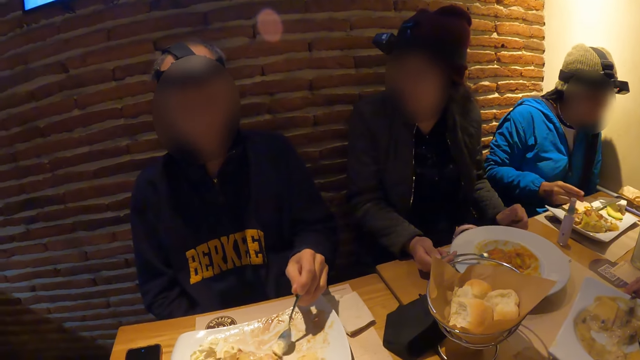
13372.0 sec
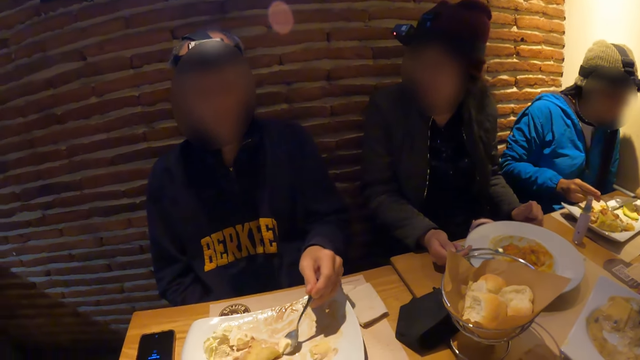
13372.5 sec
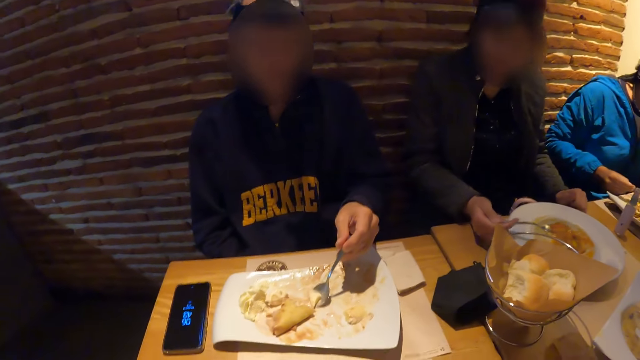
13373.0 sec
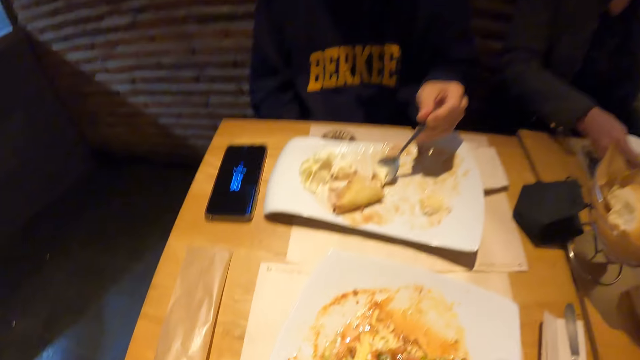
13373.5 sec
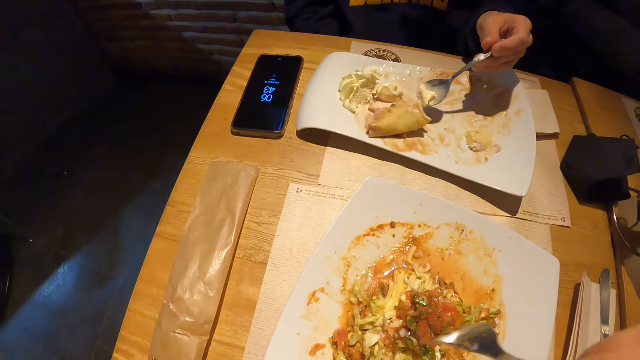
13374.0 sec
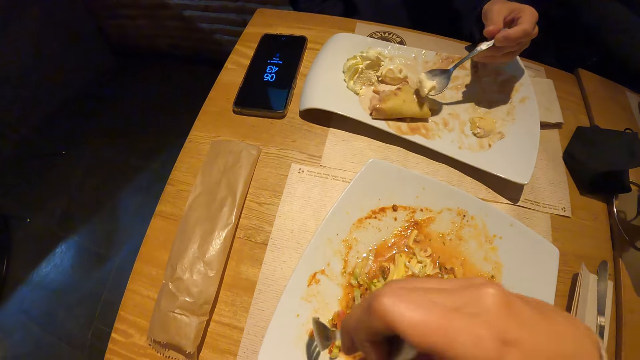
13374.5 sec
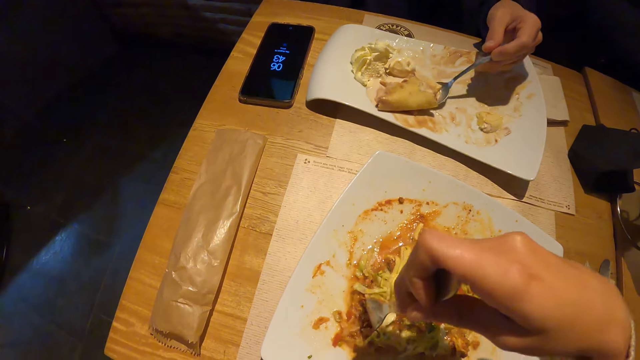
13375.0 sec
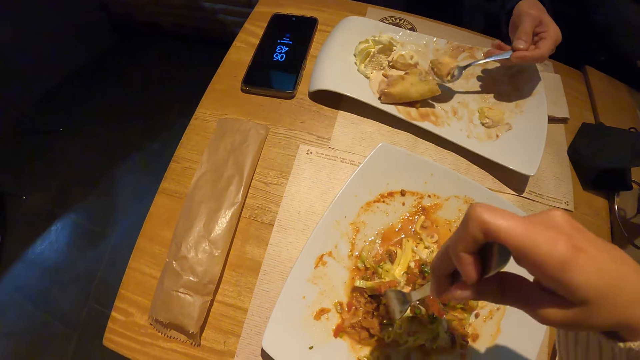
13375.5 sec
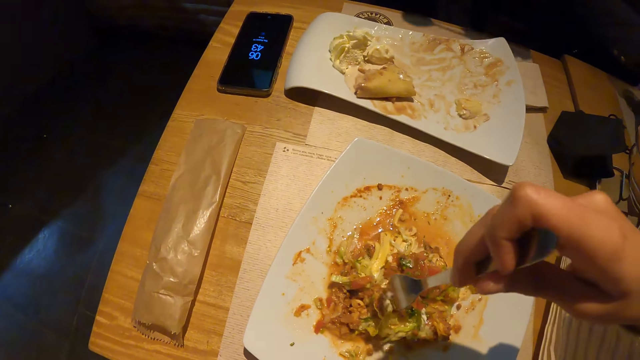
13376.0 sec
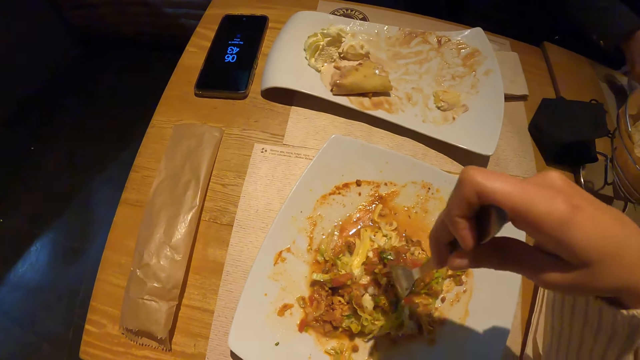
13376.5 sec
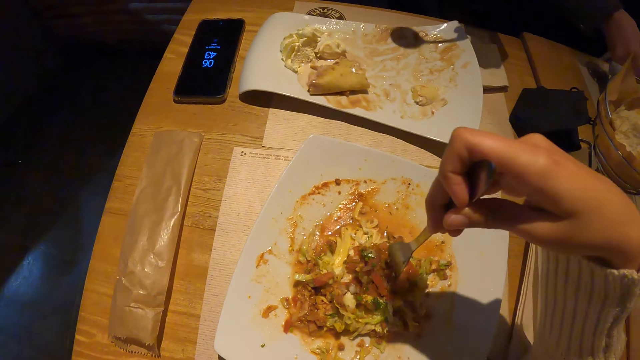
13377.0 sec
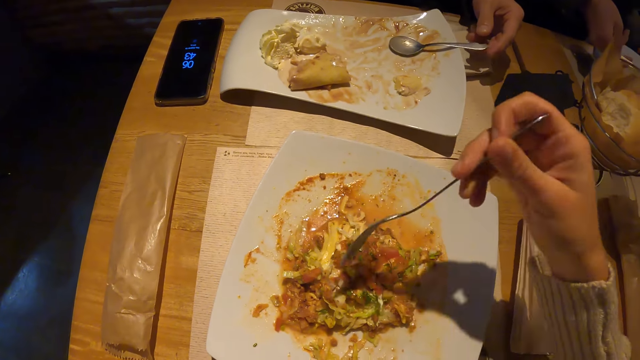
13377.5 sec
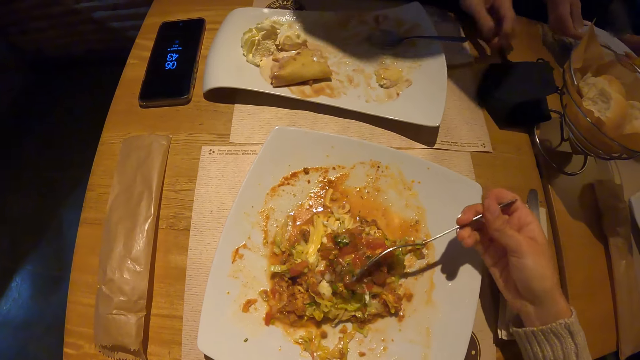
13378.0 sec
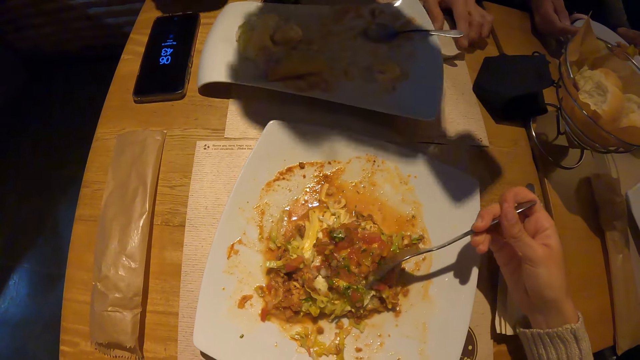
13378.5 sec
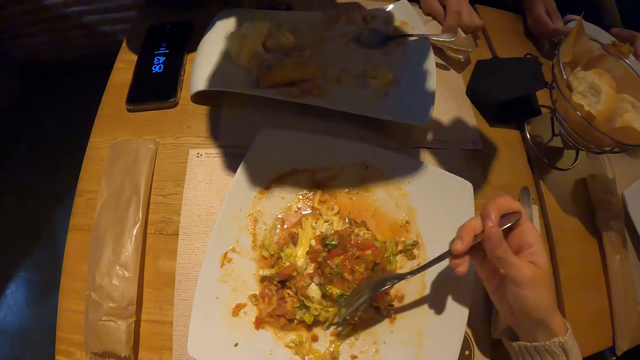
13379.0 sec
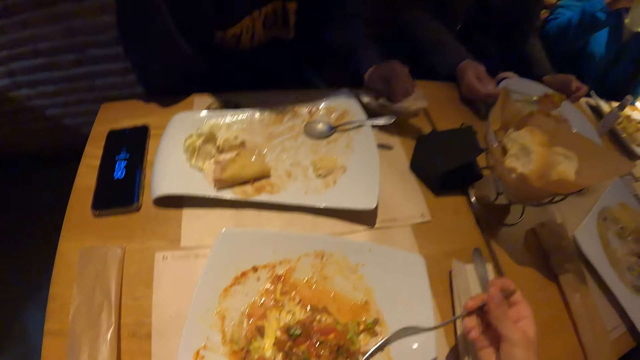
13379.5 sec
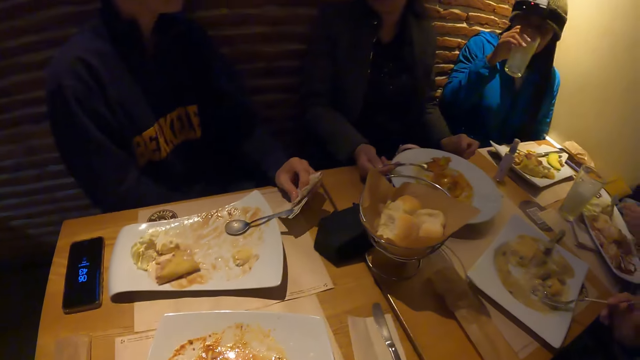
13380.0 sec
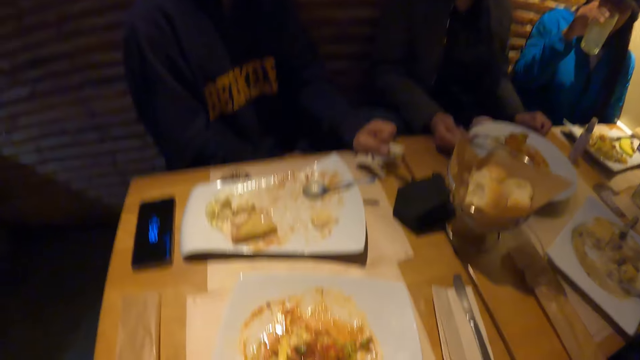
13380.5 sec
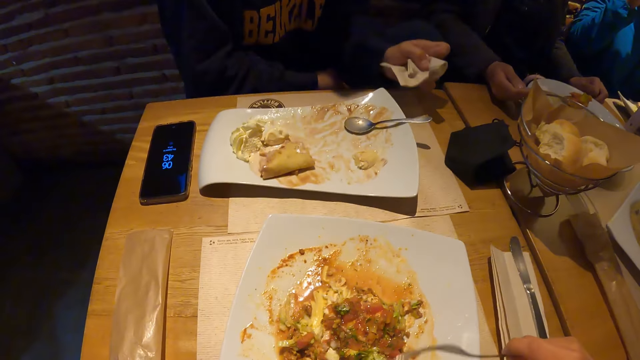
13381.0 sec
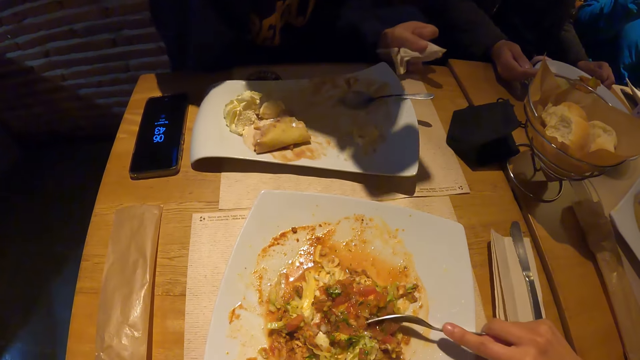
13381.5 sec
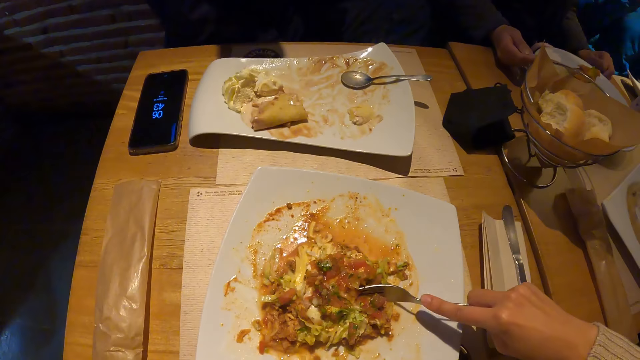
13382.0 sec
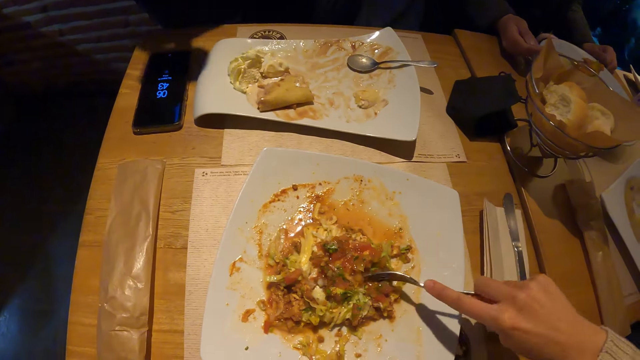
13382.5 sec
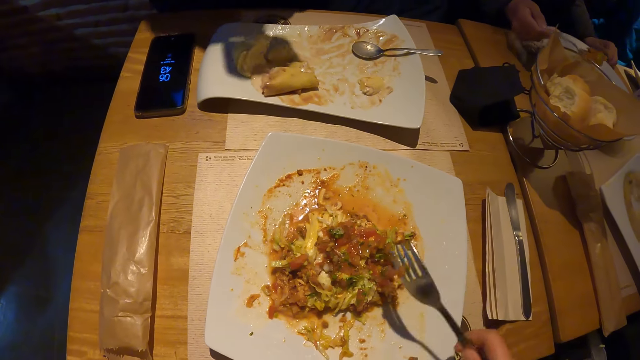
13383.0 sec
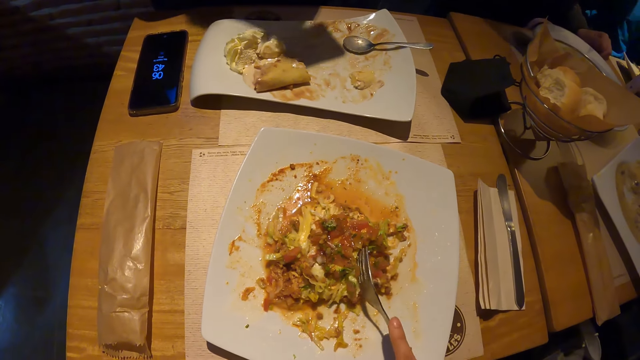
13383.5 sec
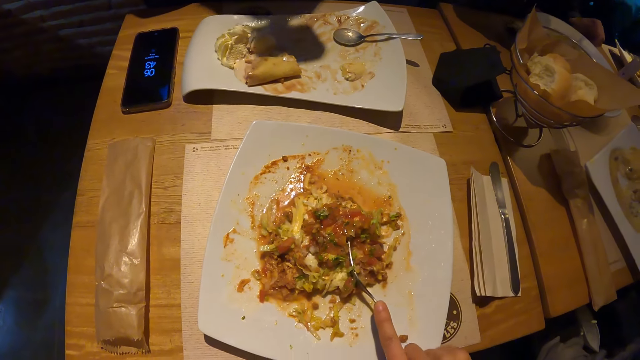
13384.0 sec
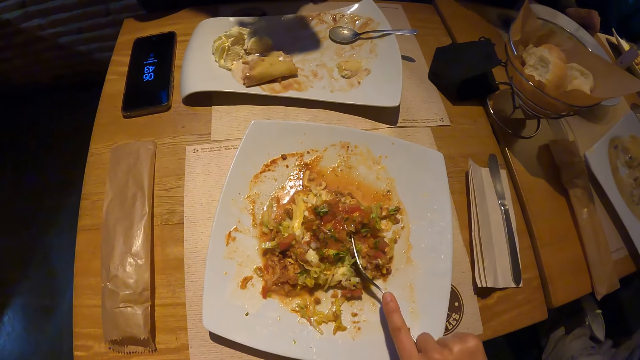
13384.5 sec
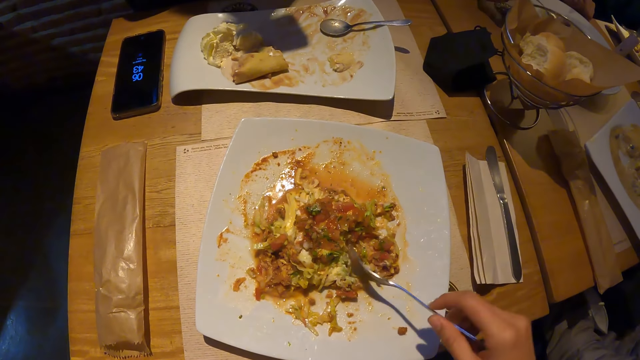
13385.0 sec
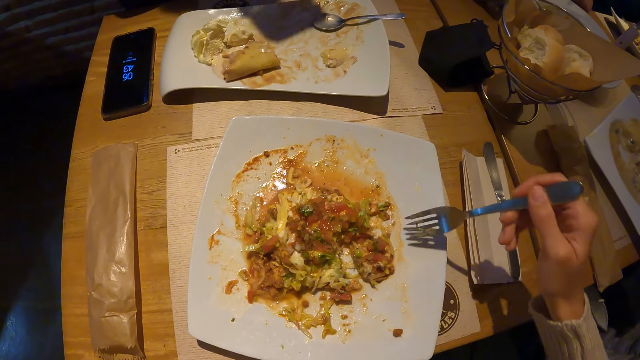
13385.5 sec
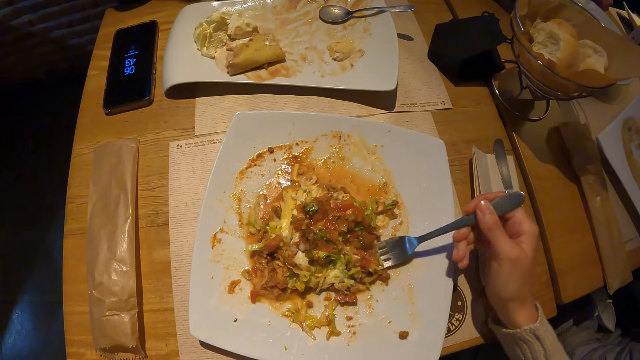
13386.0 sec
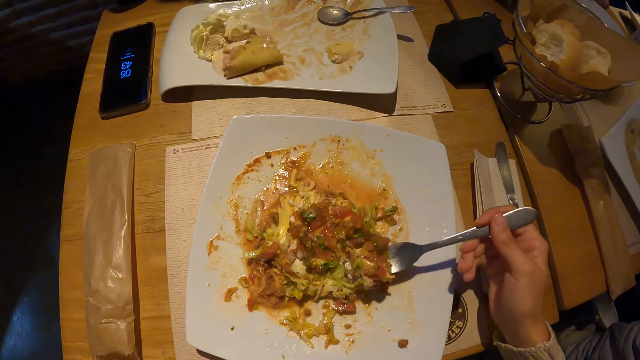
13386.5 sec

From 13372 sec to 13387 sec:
The camera wearer looks around the dining table. The man places the spoon in the plate with his left hand. The camera wearer eats the food. The man picks the napkin from the table with his left hand. A woman drinks water from a cup in her right hand. The camera wearer eats the food again.

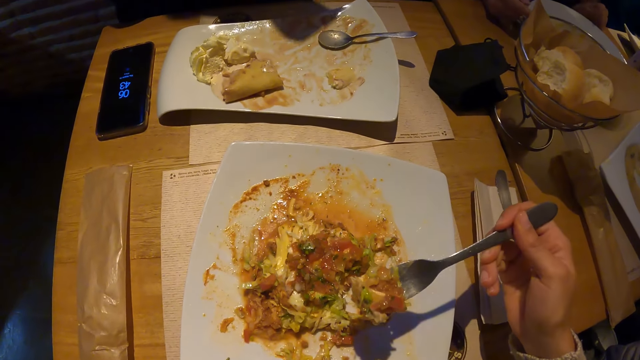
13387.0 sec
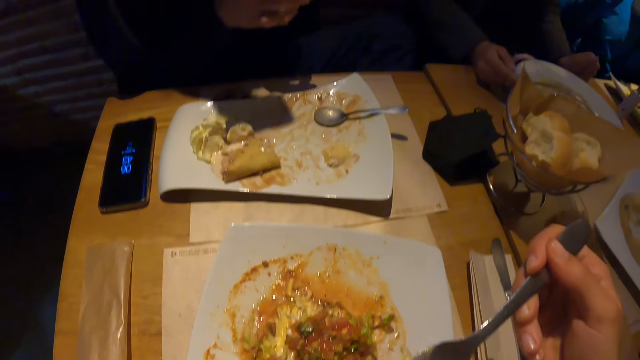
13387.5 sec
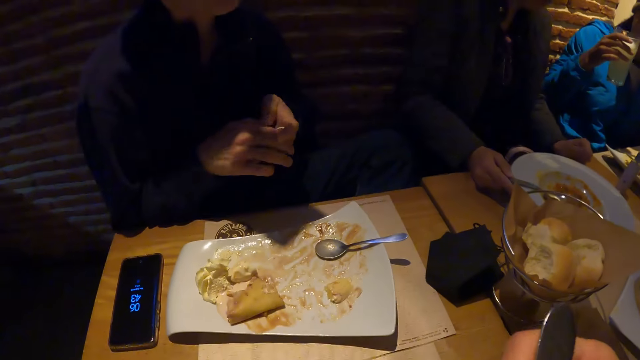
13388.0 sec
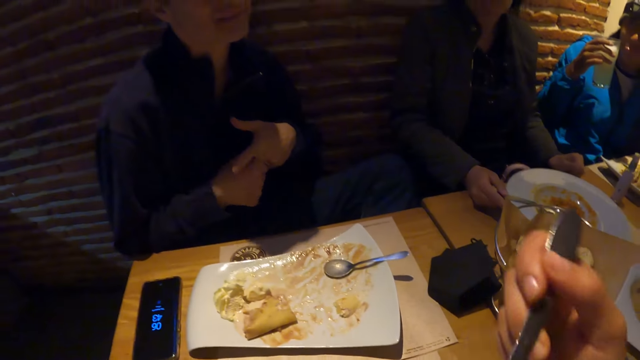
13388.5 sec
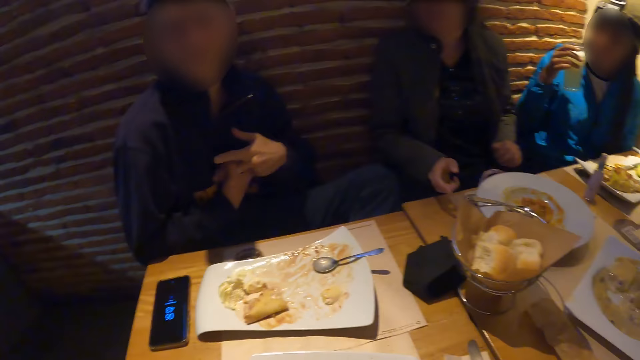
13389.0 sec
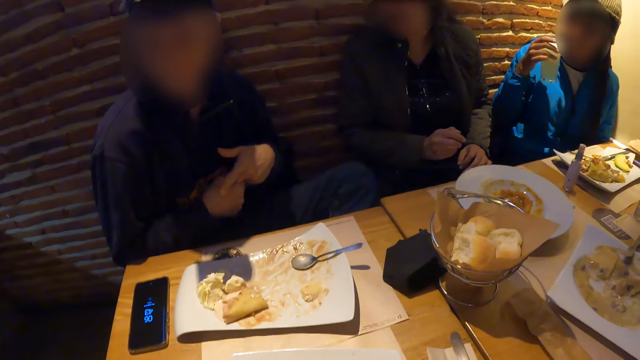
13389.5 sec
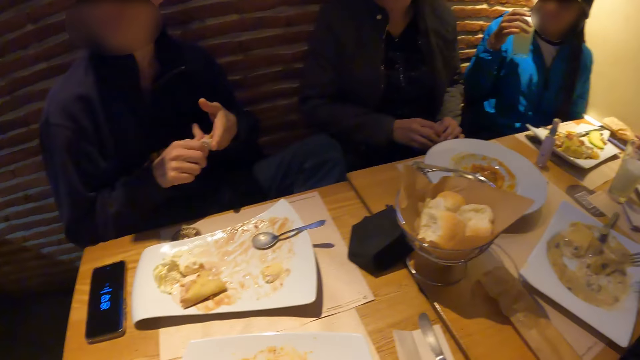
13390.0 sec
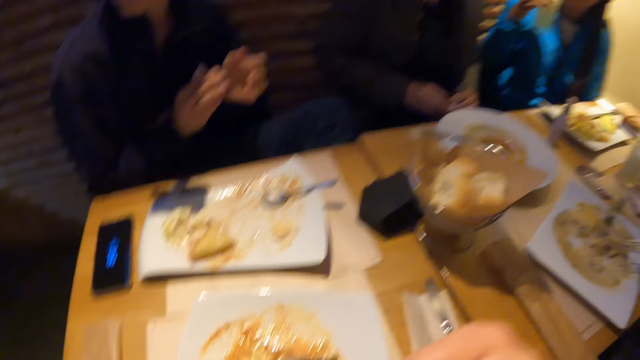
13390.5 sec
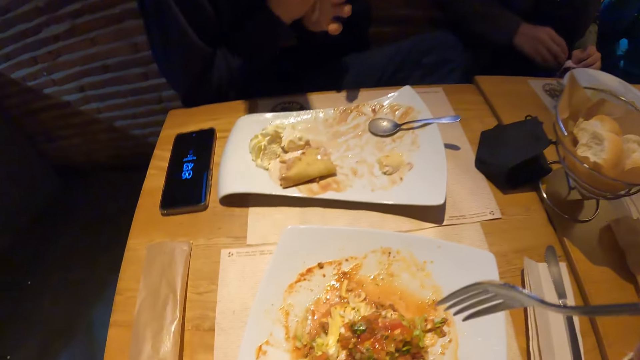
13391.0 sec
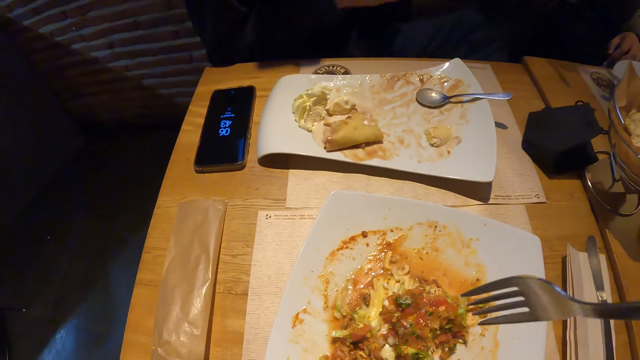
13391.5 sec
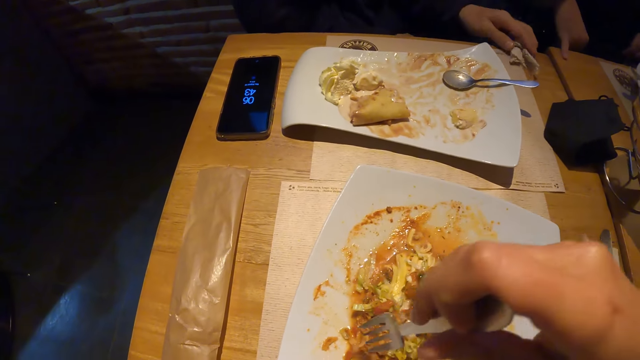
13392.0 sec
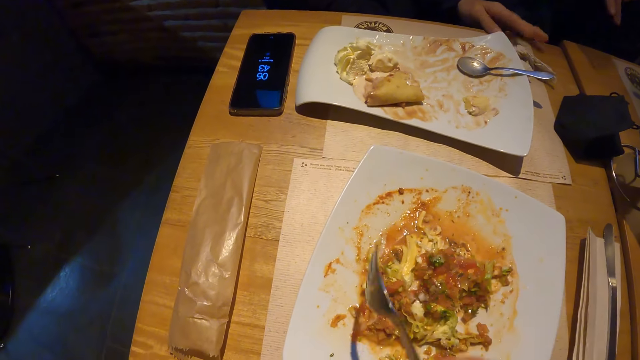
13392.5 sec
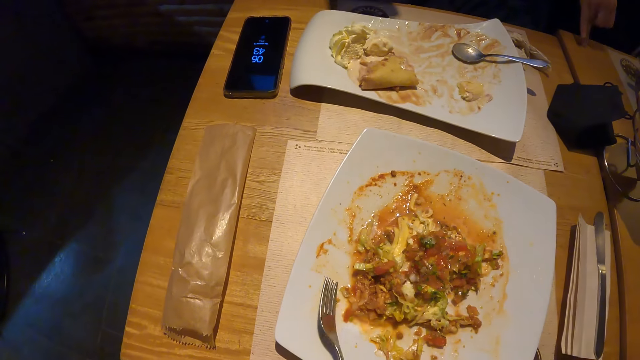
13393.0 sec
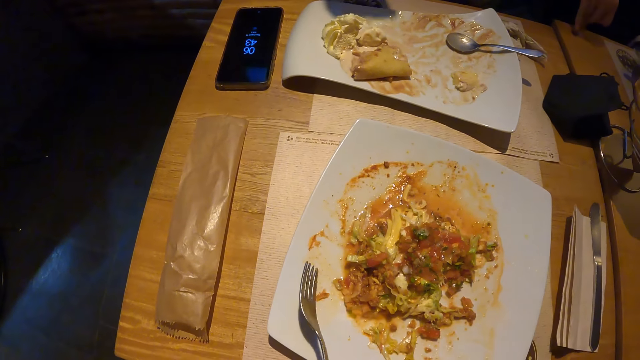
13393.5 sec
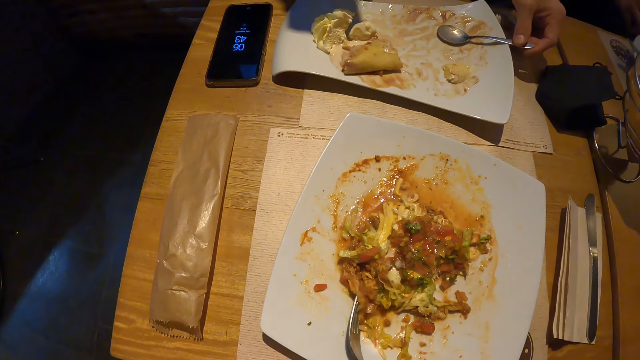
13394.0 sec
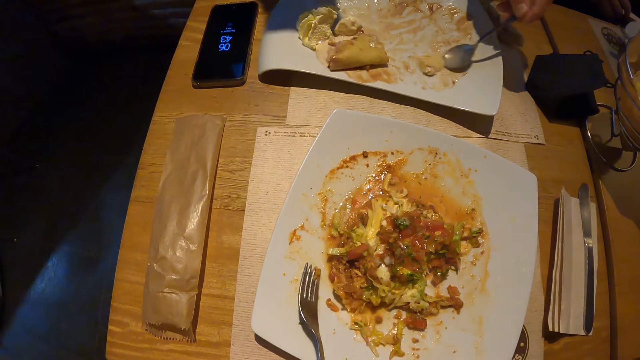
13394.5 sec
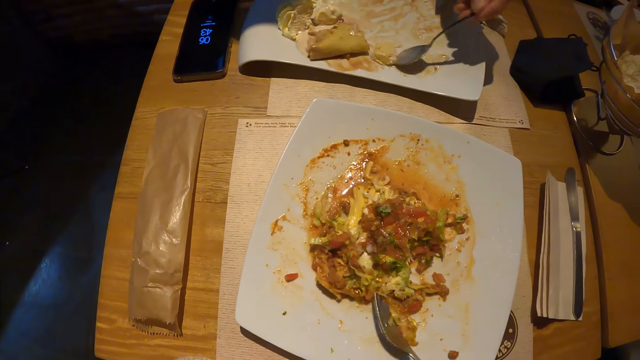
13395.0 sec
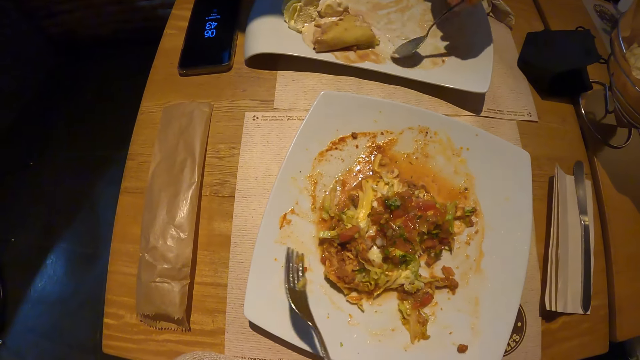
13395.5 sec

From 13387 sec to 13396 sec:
A man cleans his hands with the napkin. The camera wearer looks around the dining table. The man places the napkin on the table with his left hand. The camera wearer looks around the dining table again. The man picks up the spoon from the plate with his left hand.
